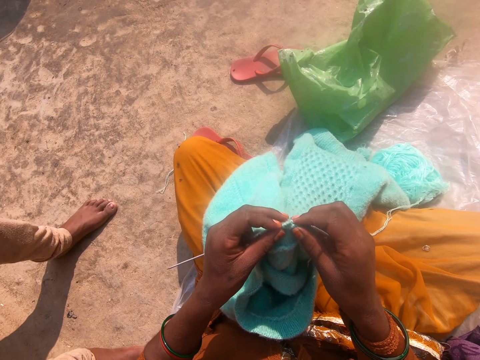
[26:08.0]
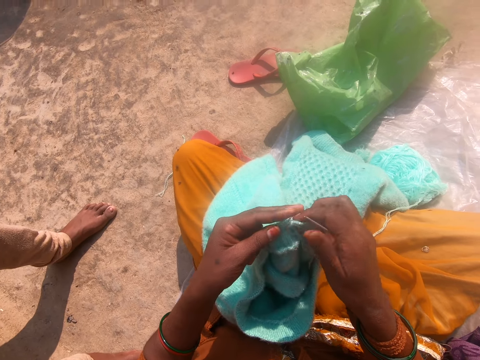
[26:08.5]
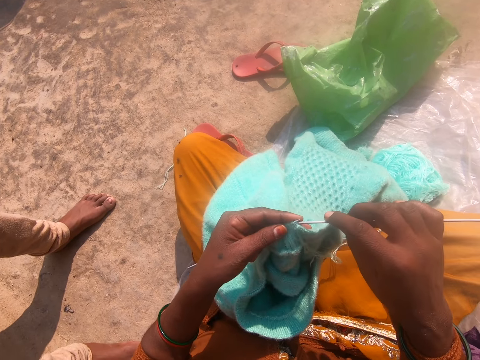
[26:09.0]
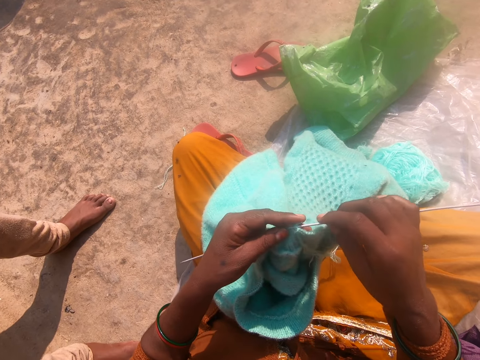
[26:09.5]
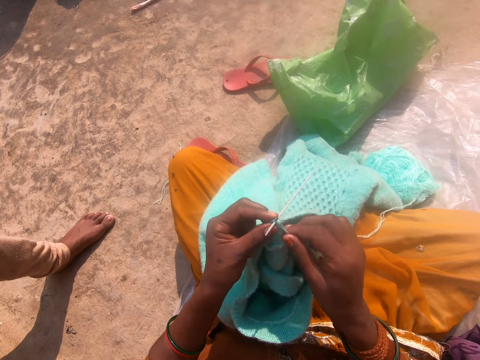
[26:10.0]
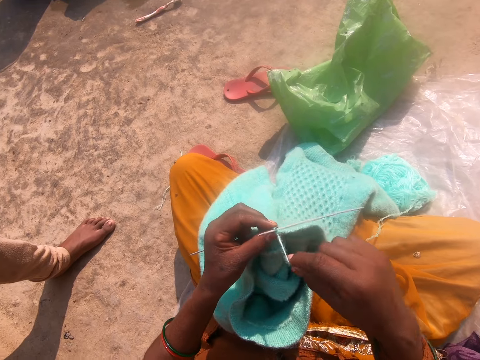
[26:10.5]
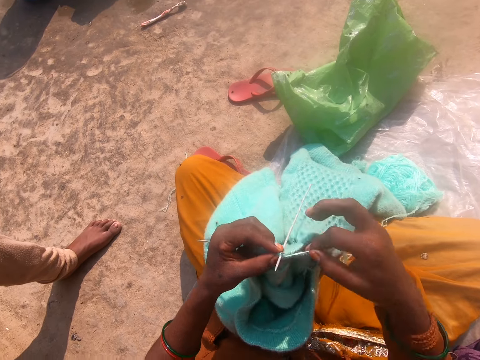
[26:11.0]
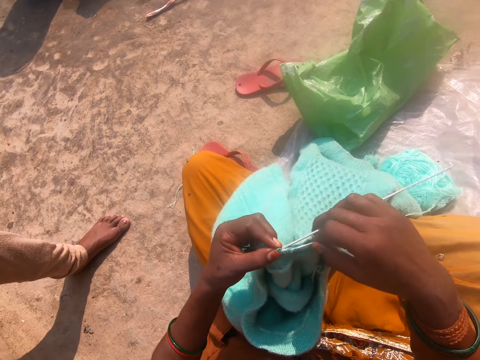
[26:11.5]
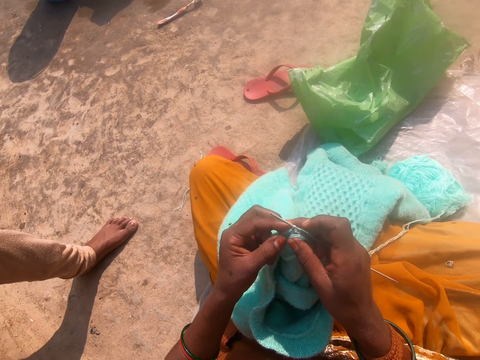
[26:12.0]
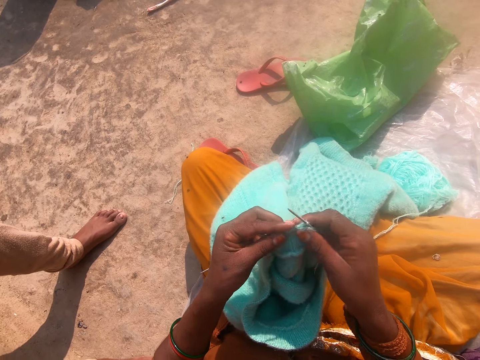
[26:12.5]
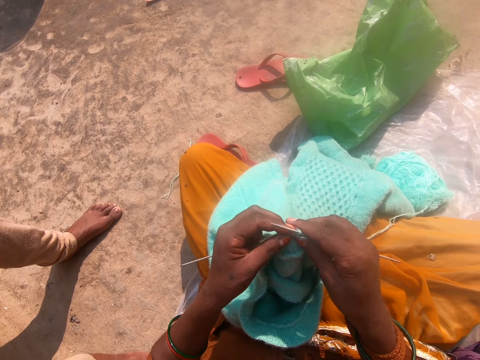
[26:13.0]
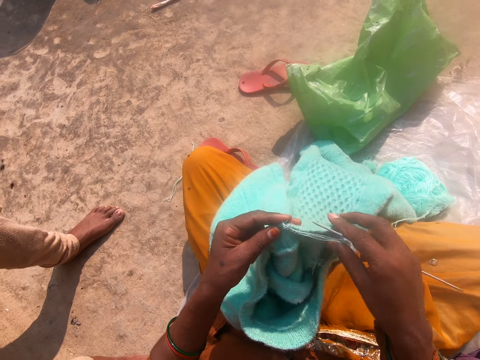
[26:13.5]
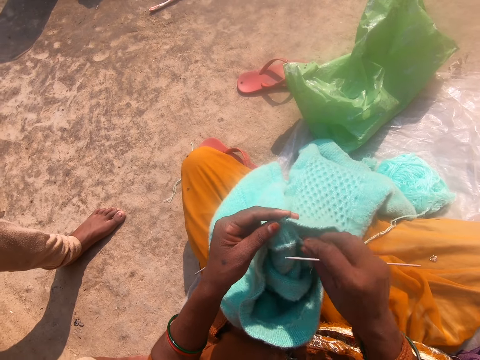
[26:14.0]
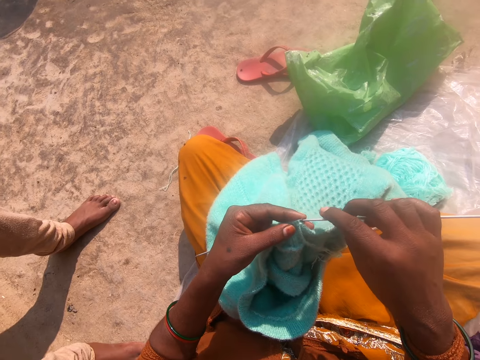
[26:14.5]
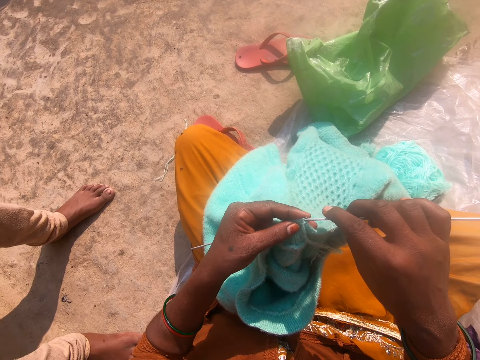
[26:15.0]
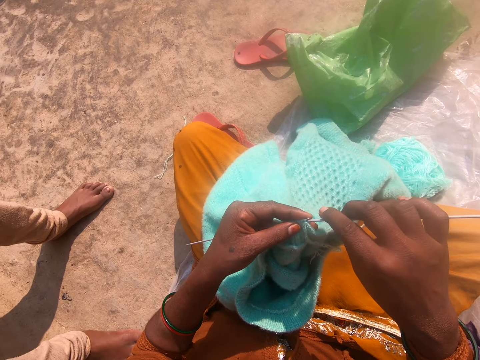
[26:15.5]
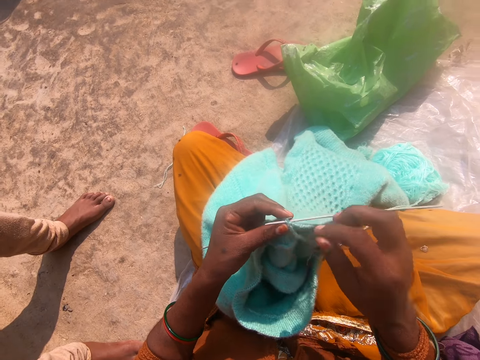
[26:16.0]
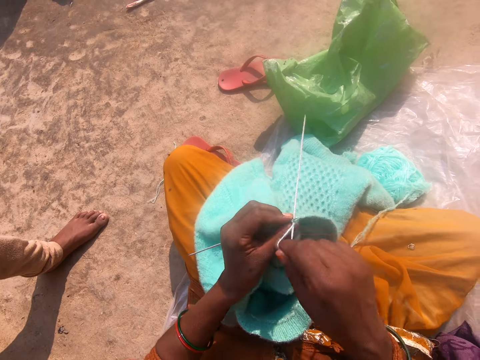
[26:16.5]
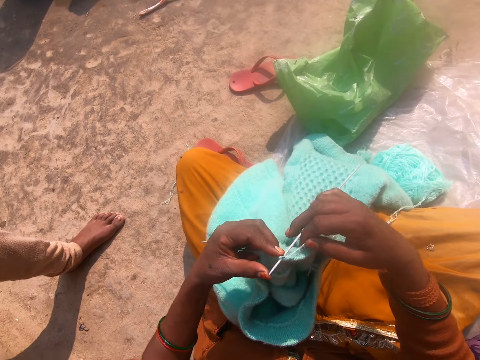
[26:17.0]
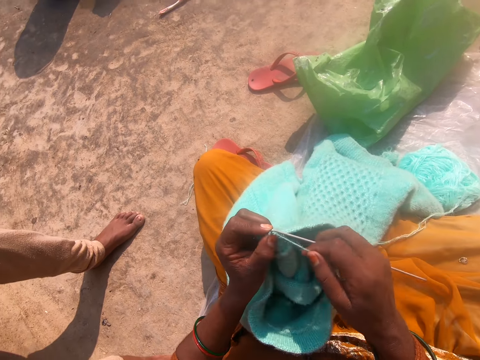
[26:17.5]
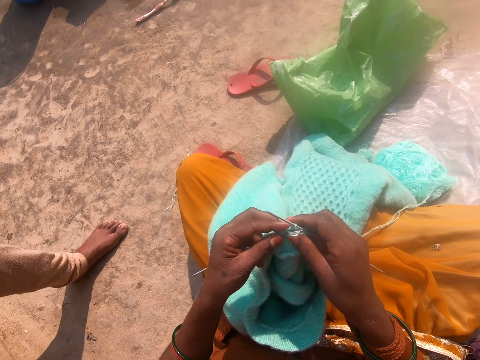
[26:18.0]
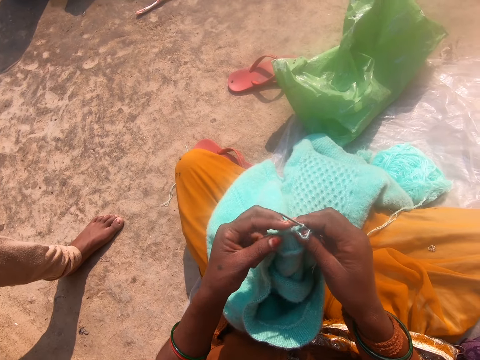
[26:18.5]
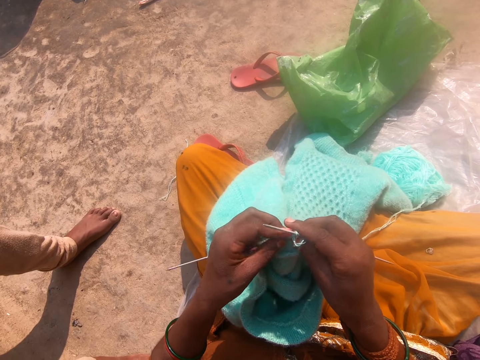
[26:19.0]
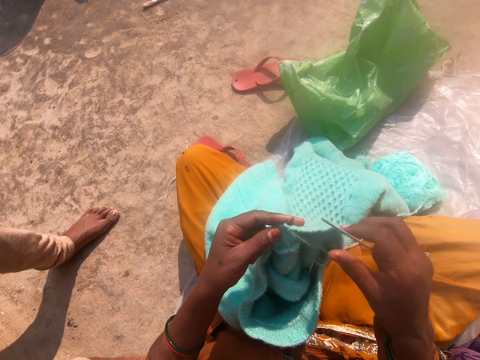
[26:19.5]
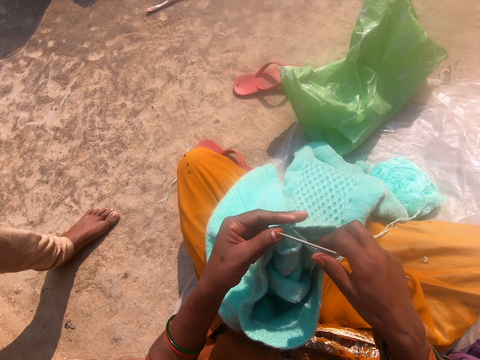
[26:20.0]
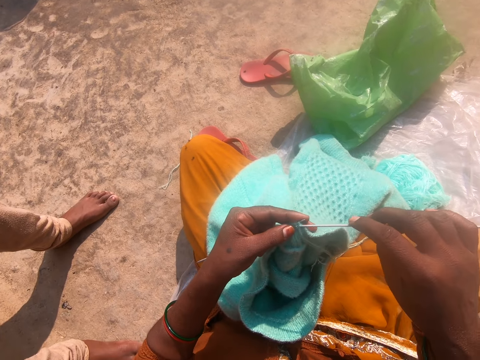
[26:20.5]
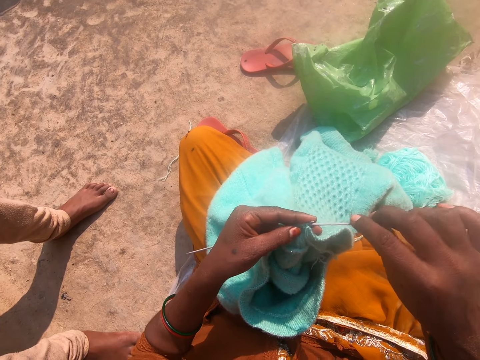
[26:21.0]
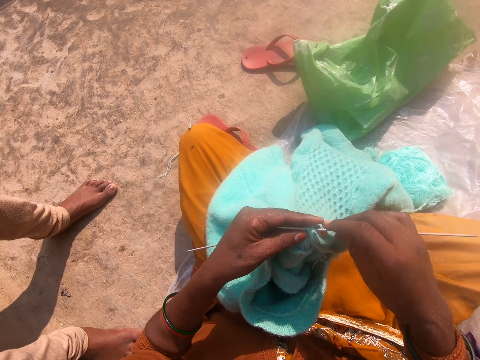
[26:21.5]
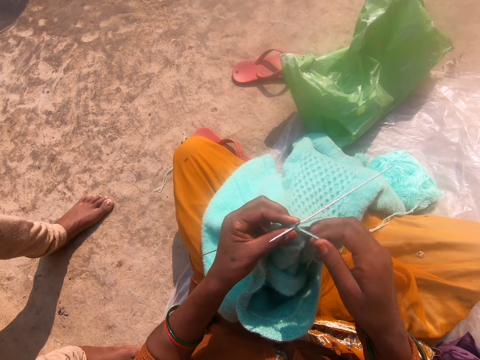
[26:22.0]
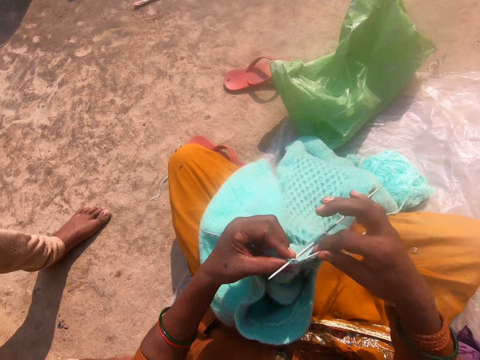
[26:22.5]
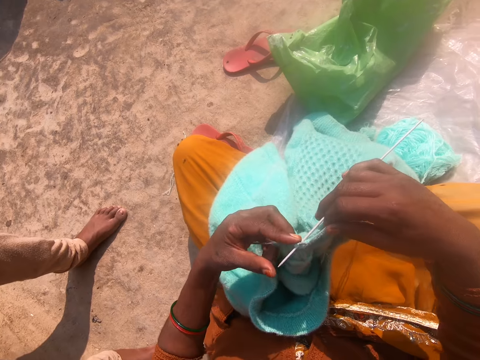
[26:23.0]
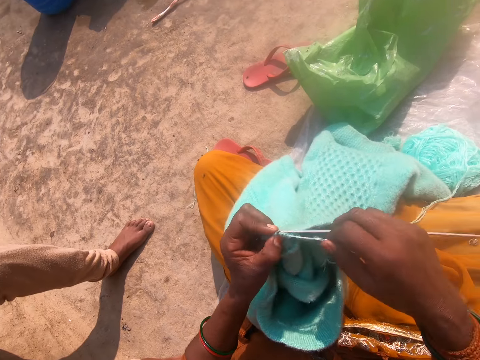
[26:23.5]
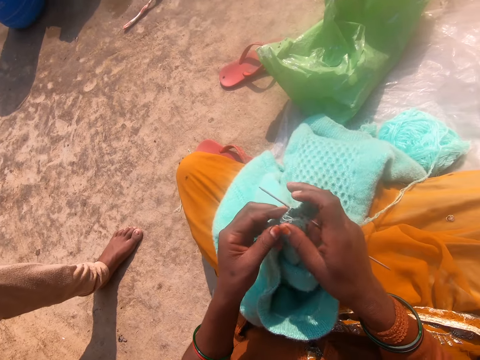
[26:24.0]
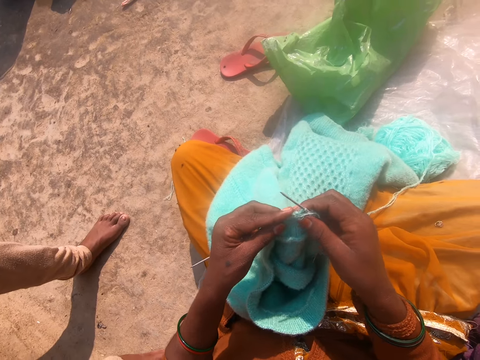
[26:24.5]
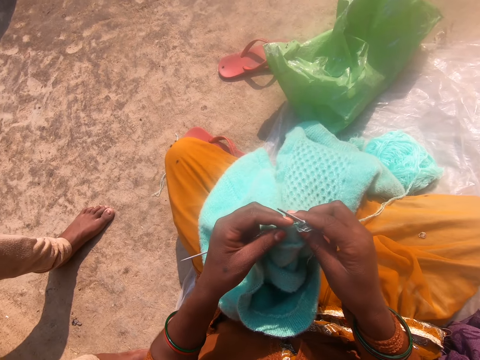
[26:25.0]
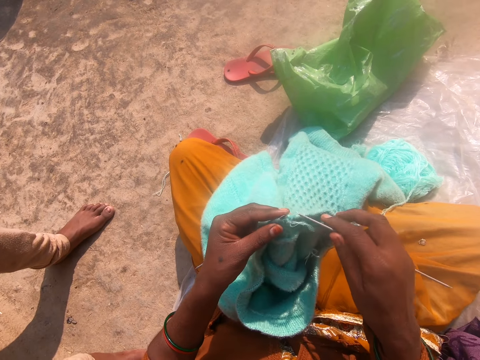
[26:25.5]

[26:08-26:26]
The camera wearer holds a fabric. They hold Addi double-ended crochet hooks. They knit the fabric. They roll knitting thread on the Addi double-ended crochet hooks. They knit the fabric. They adjust the knitting thread. They adjust it again. They roll the knitting thread on the Addi double-ended crochet hooks. They knit the fabric. They adjust the knitting thread. They roll the knitting thread on the Addi double-ended crochet hooks. They knit the fabric.

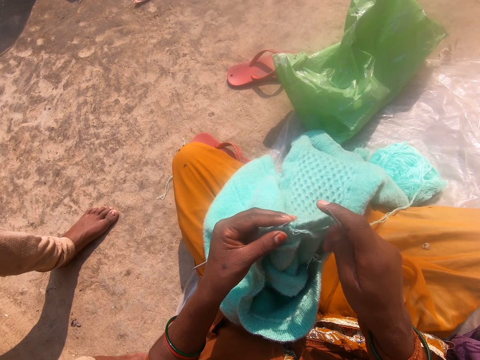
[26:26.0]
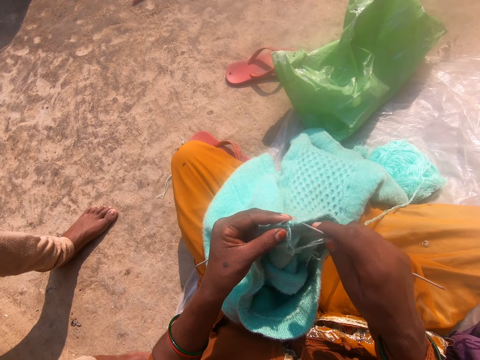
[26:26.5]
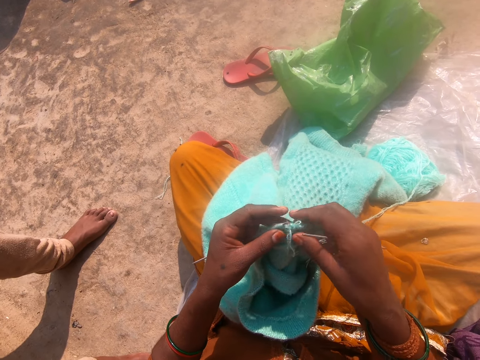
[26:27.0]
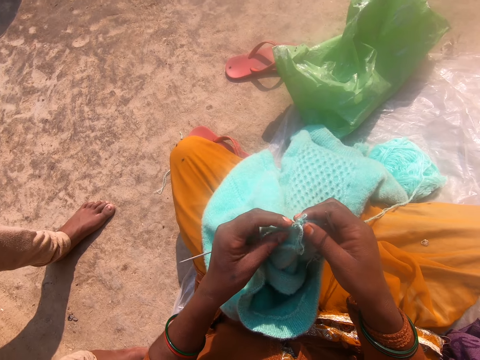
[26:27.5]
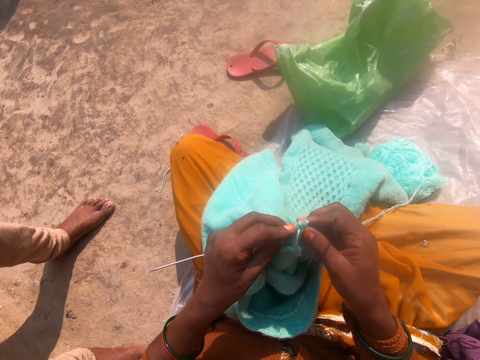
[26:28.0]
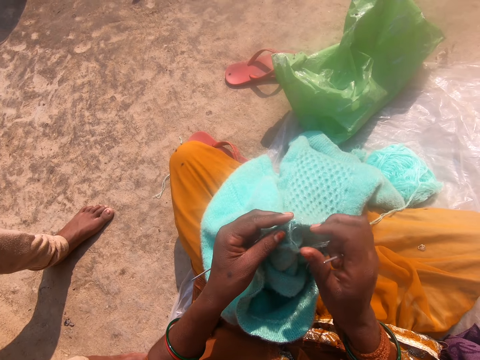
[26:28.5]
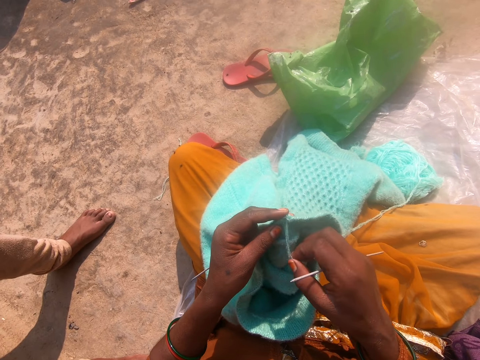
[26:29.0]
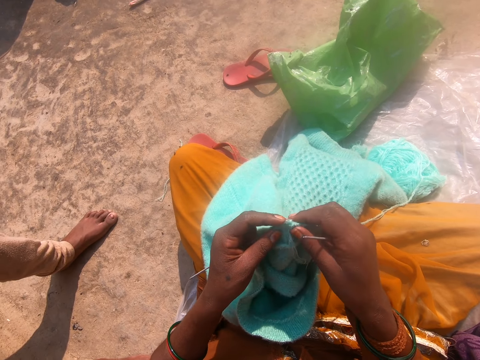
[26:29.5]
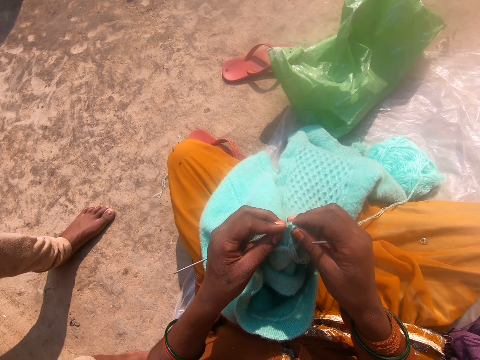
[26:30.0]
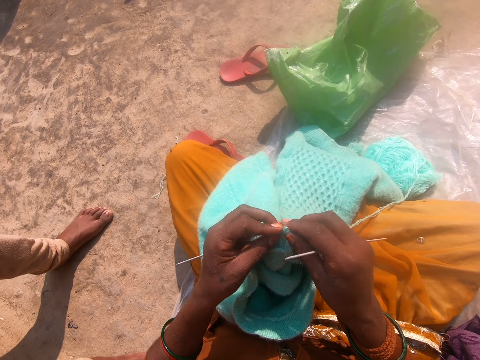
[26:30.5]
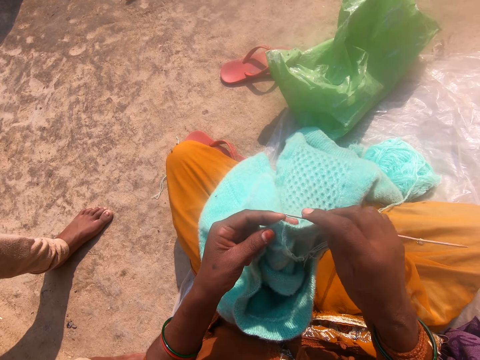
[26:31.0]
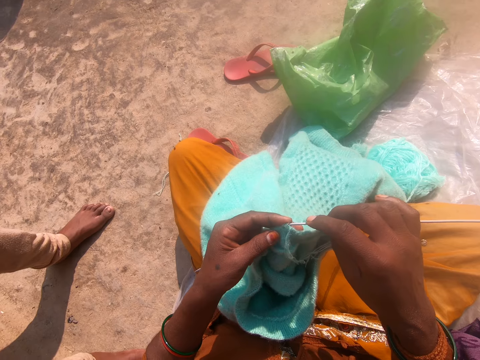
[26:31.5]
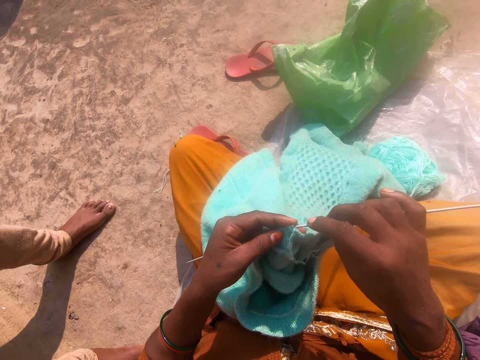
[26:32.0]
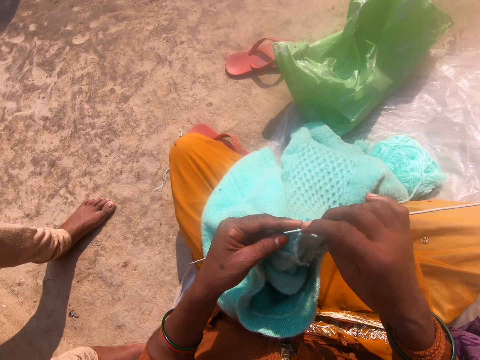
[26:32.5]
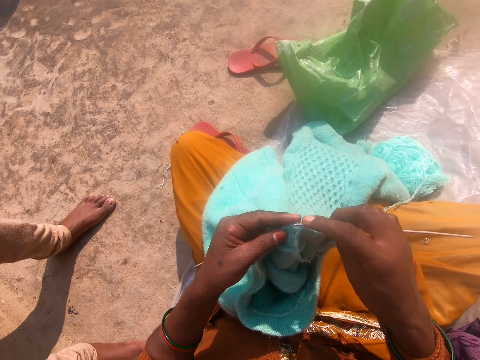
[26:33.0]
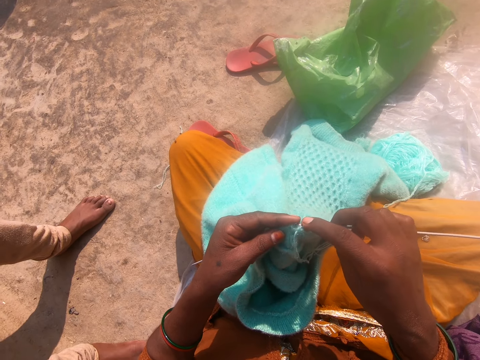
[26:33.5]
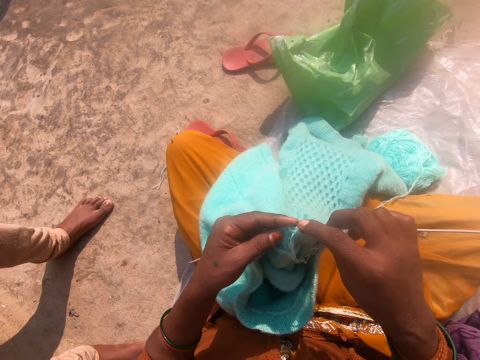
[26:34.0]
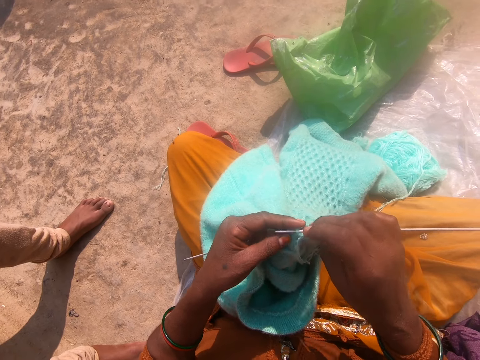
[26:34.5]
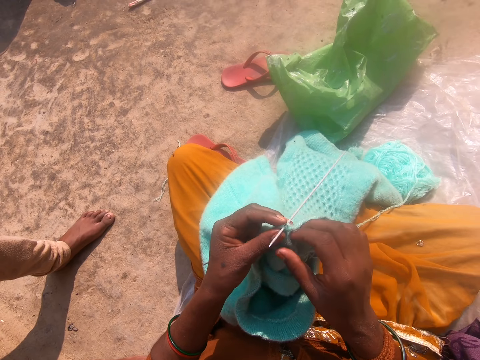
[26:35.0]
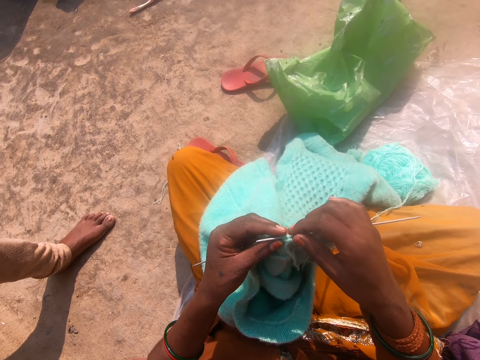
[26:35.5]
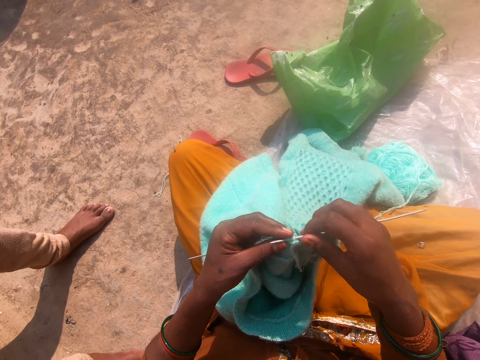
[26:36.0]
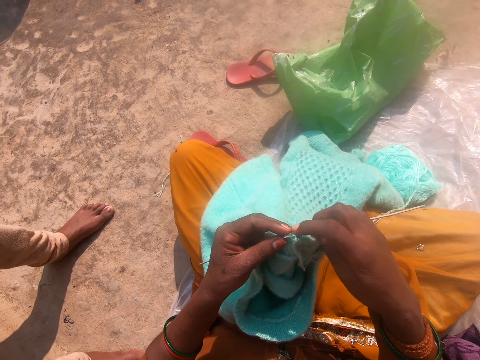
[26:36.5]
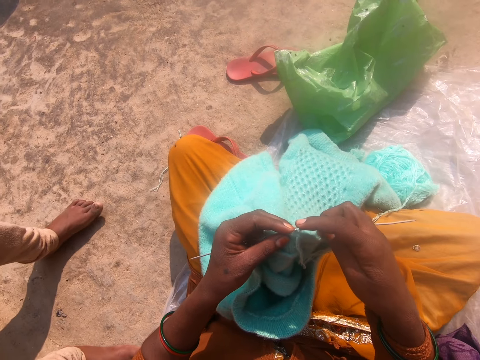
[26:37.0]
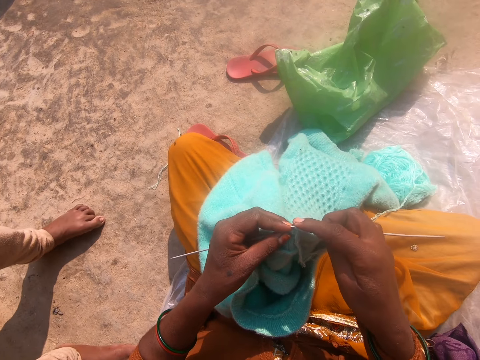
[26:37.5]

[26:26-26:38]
The camera wearer knits the fabric.
